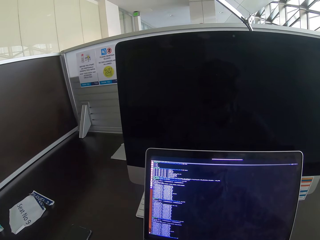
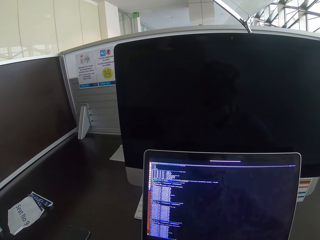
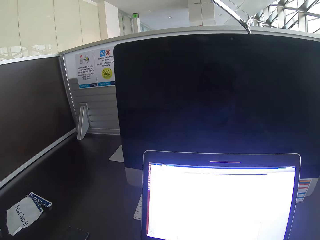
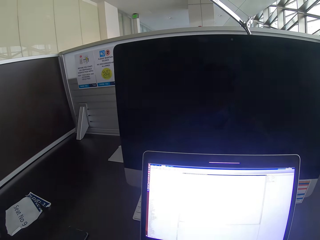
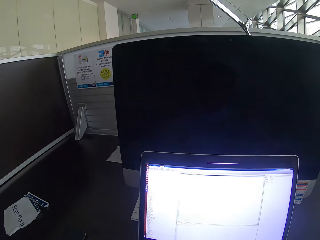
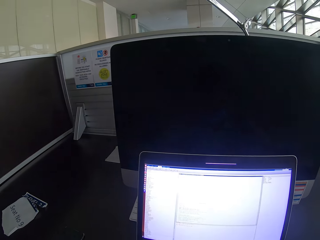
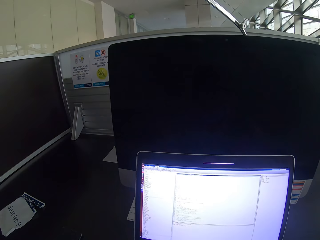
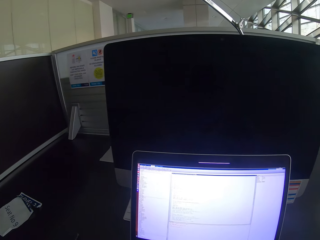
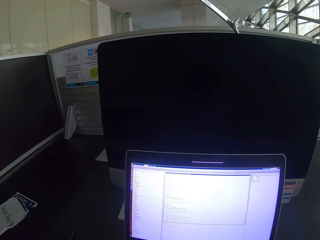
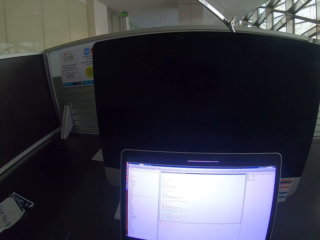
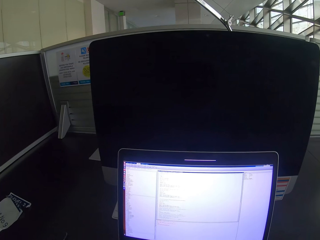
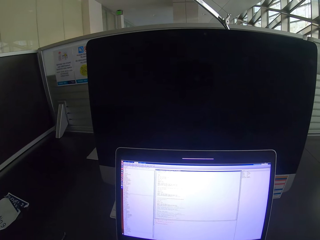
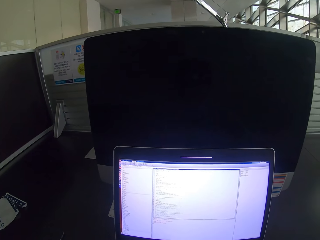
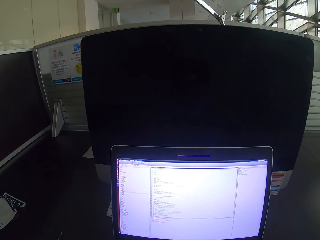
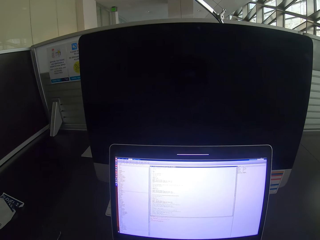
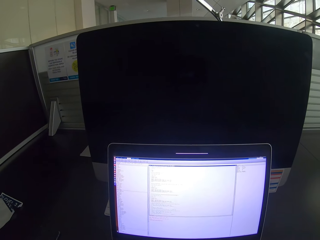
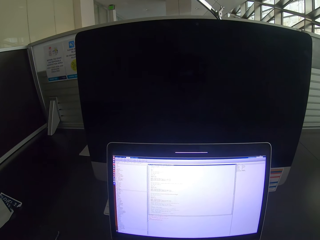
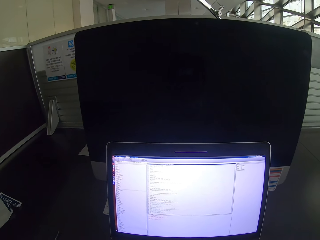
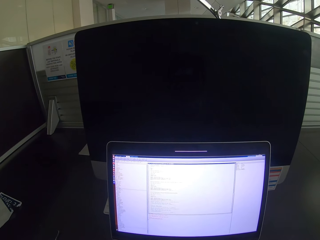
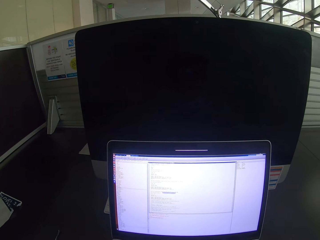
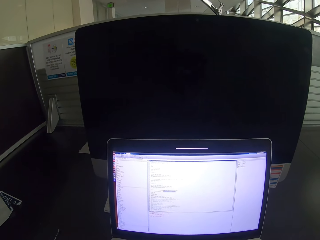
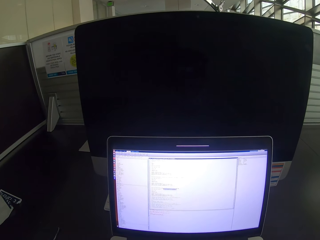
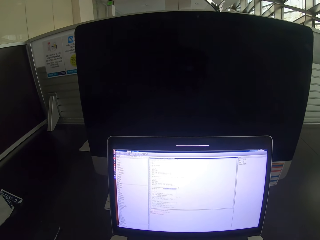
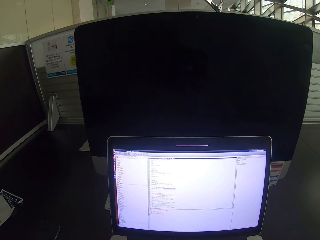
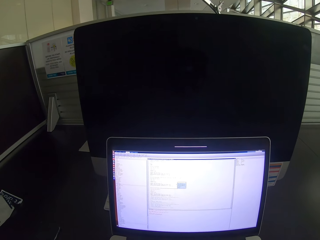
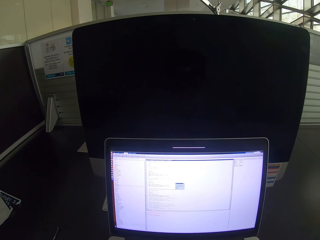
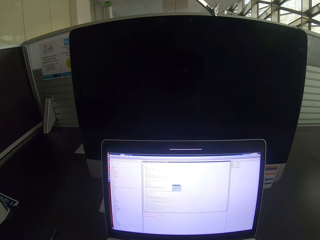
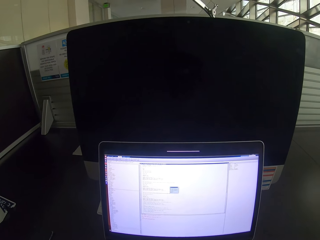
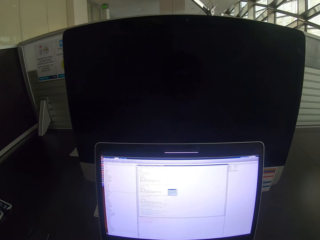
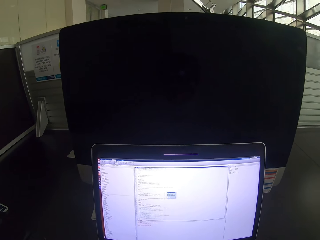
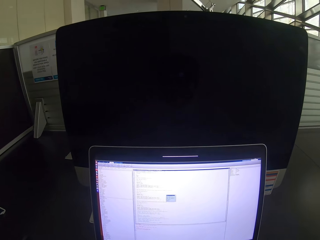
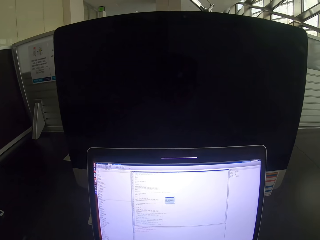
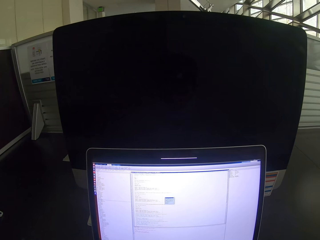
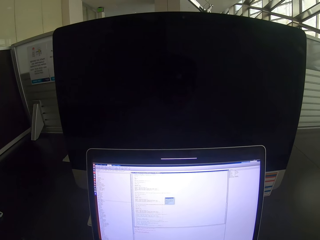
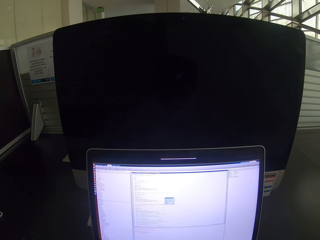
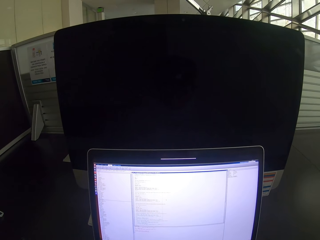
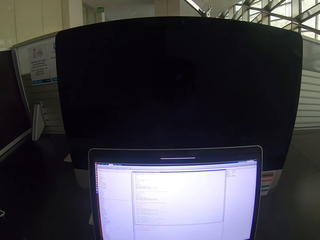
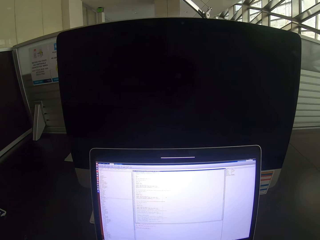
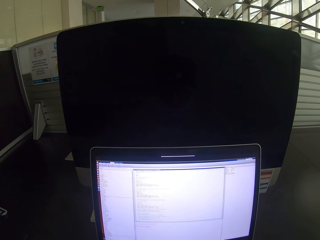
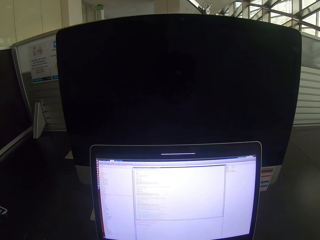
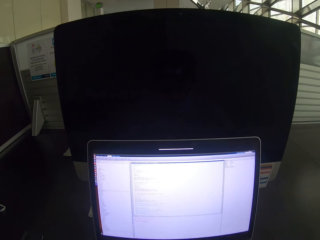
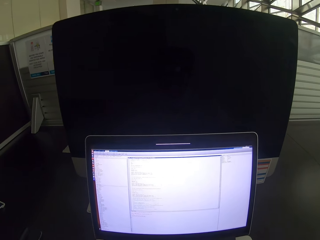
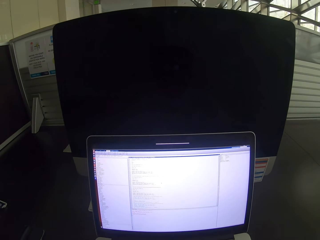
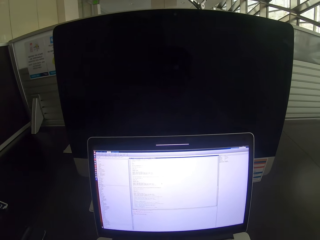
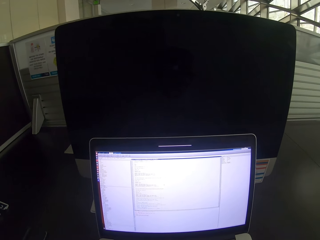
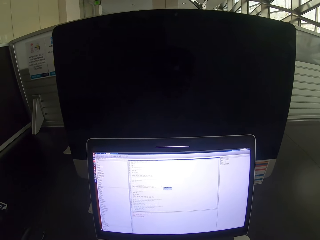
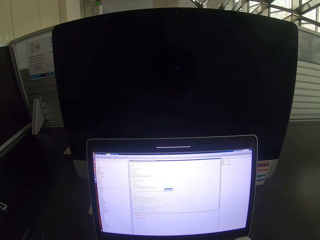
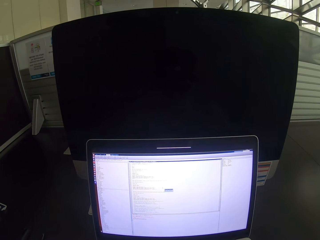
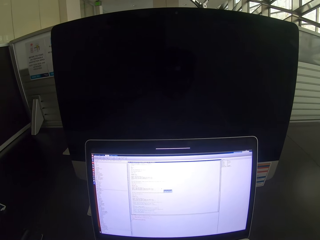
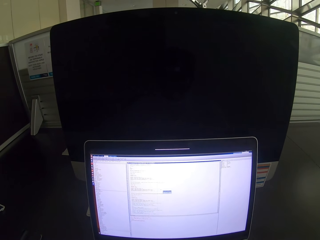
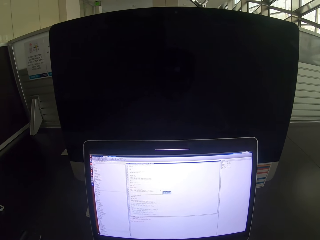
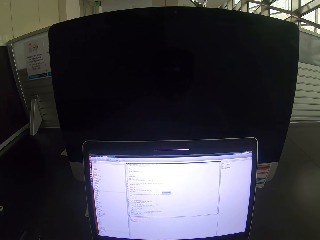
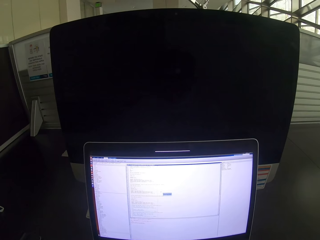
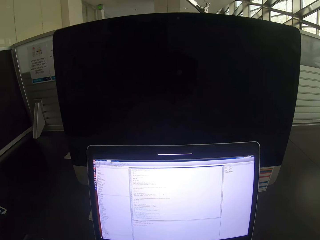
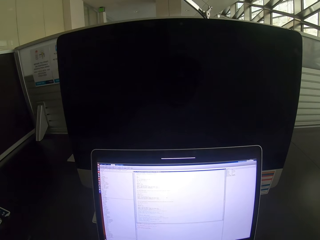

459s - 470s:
The camera wearer clicks on a laptop.

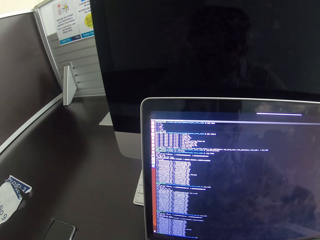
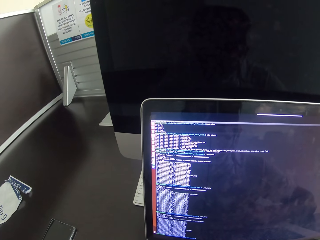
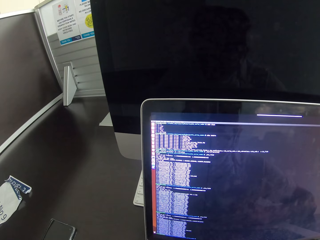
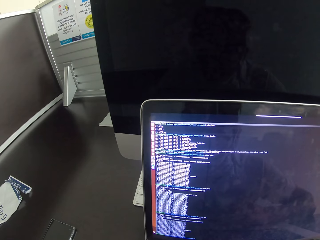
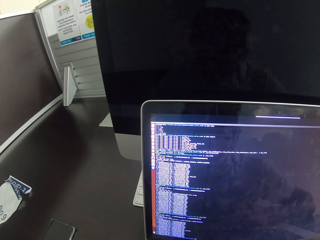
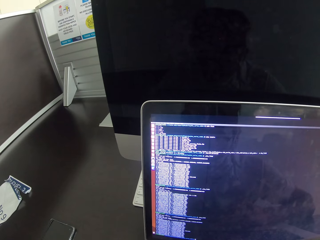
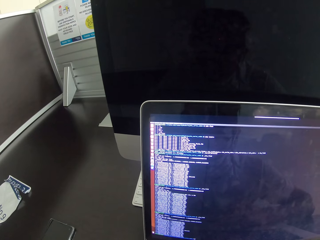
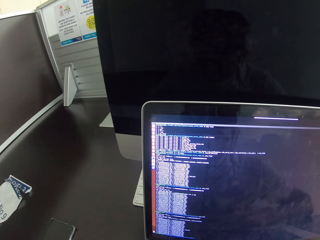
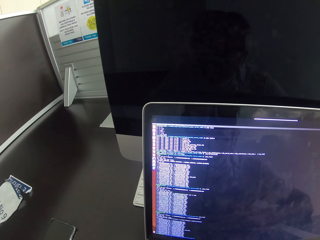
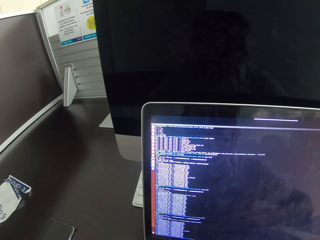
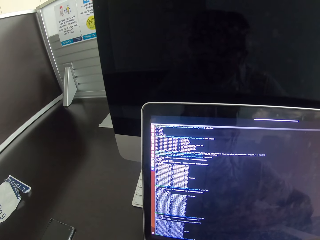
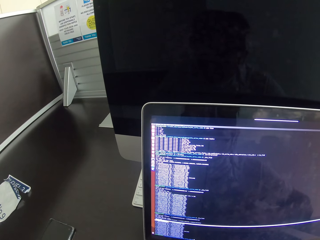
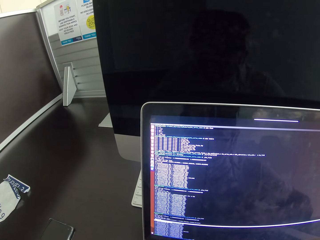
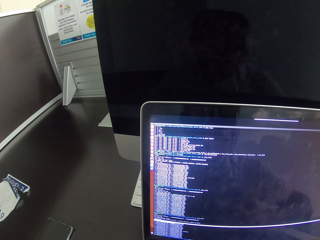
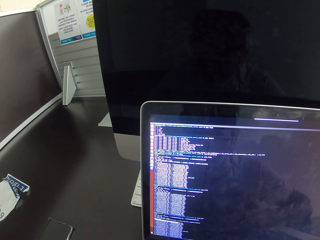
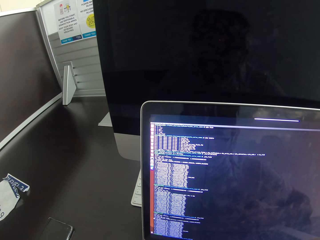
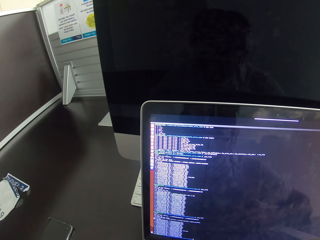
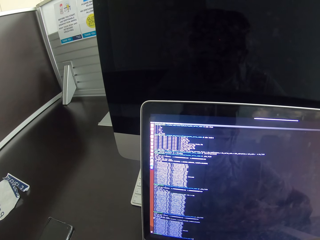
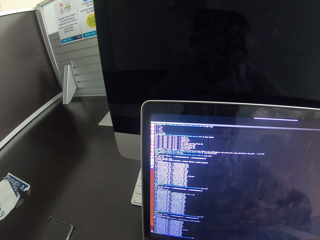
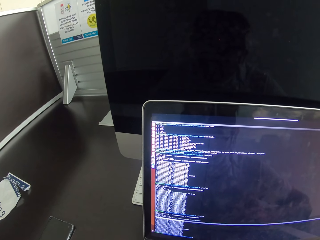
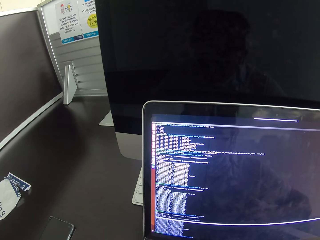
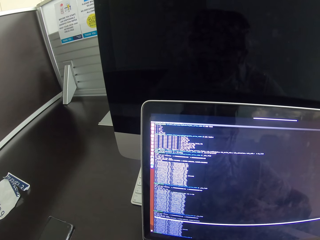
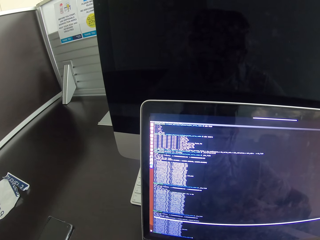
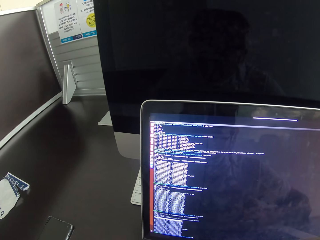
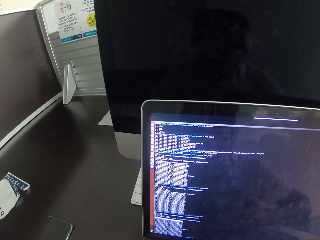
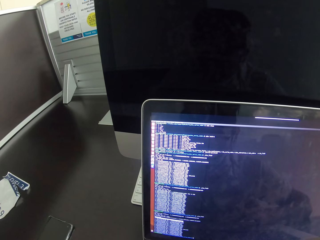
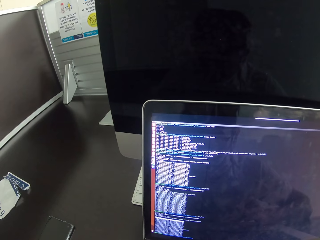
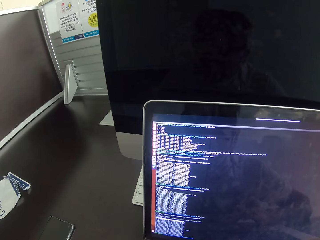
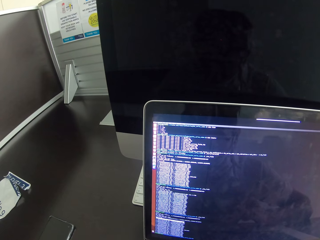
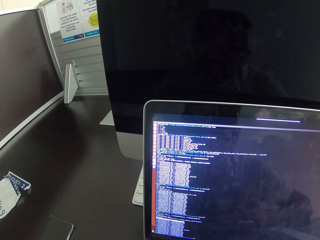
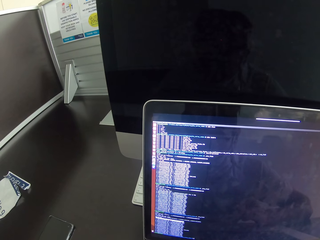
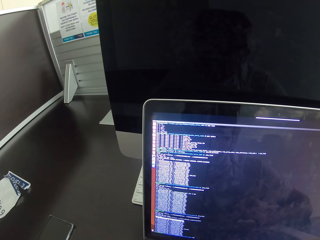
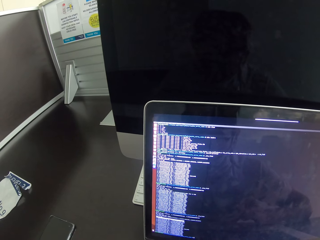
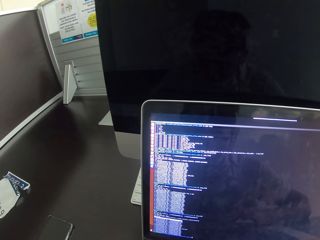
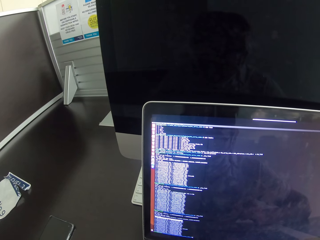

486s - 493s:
The camera wearer stares at a laptop.
